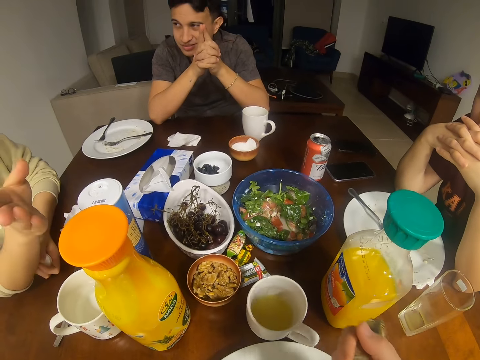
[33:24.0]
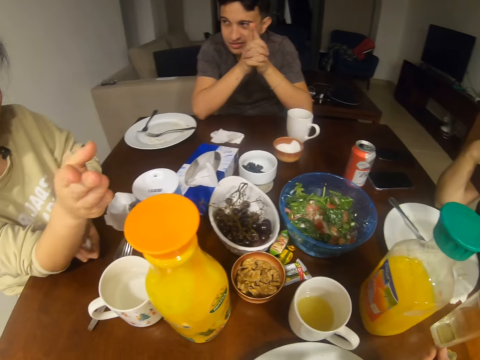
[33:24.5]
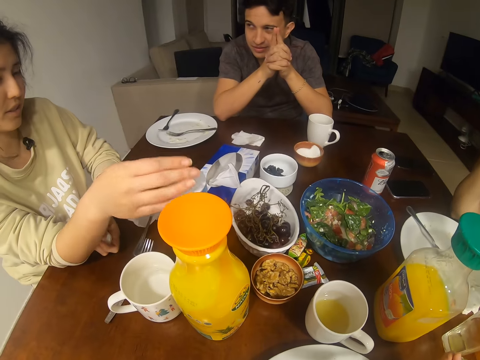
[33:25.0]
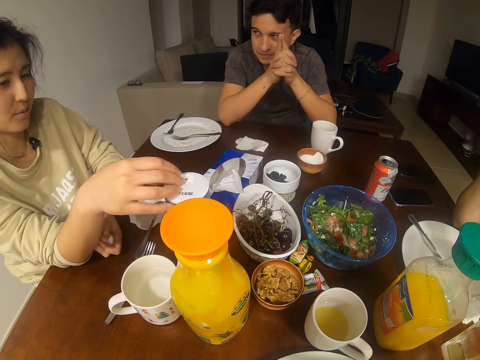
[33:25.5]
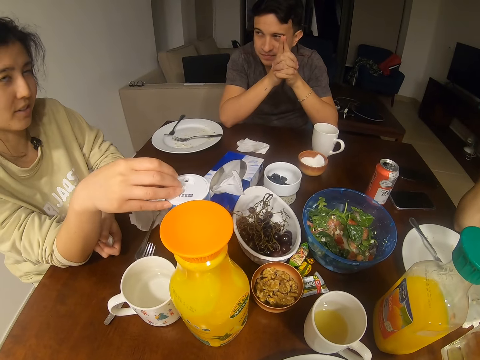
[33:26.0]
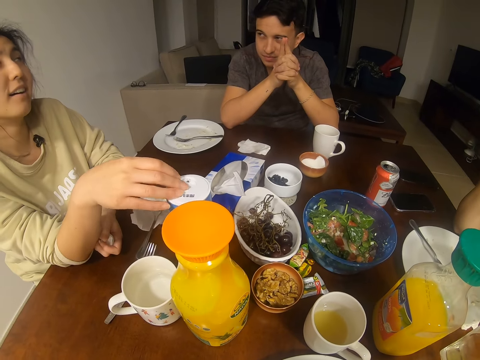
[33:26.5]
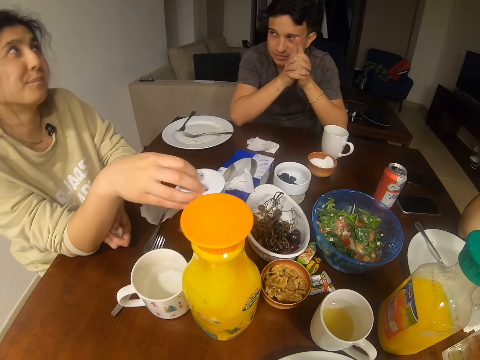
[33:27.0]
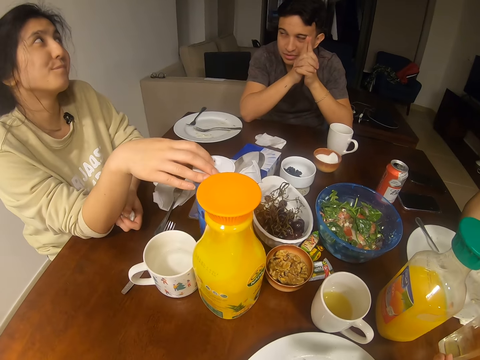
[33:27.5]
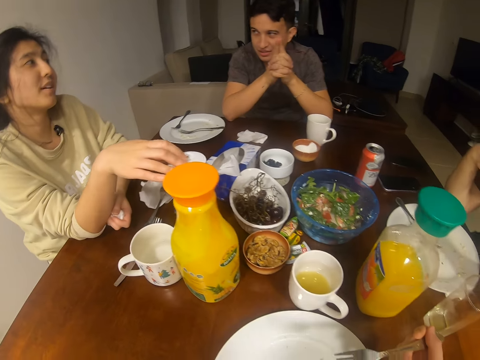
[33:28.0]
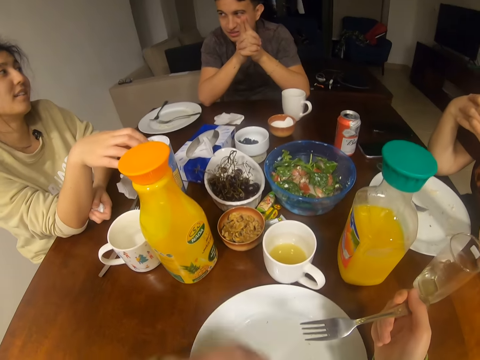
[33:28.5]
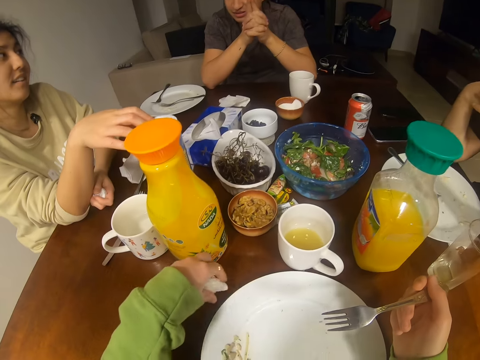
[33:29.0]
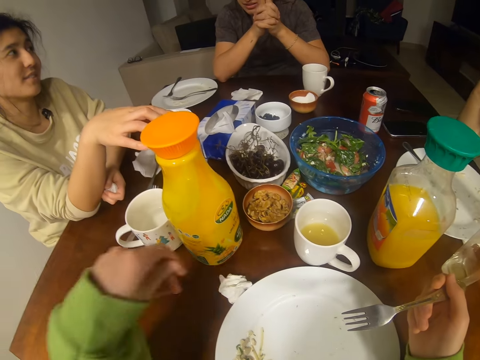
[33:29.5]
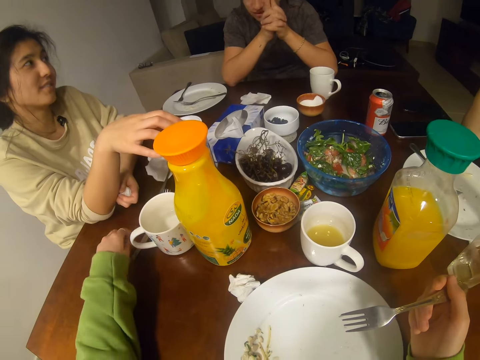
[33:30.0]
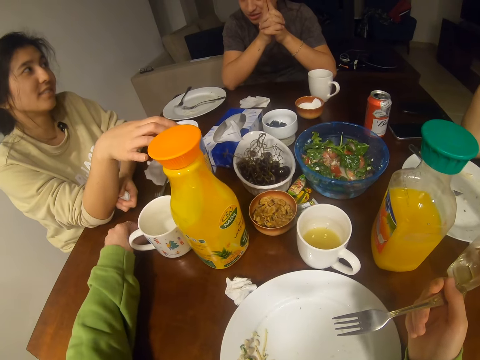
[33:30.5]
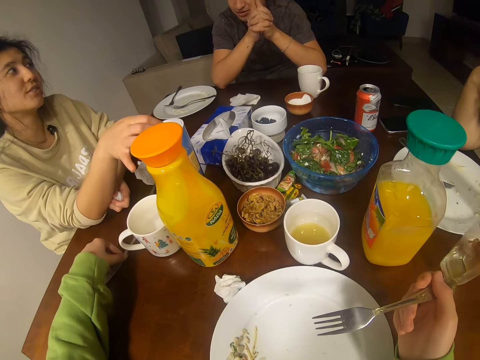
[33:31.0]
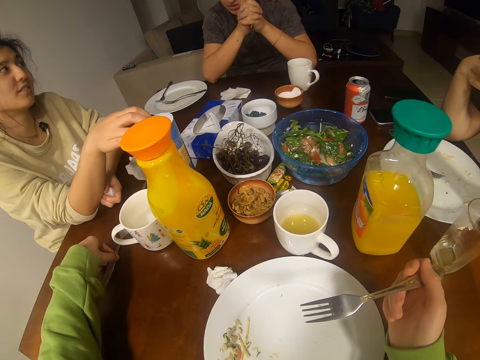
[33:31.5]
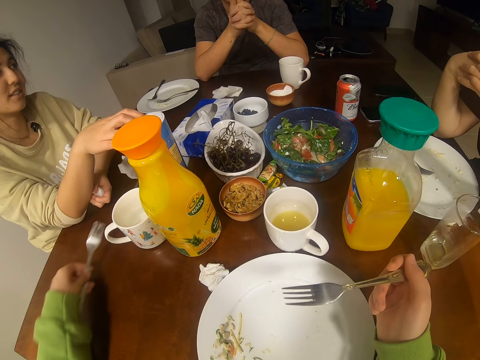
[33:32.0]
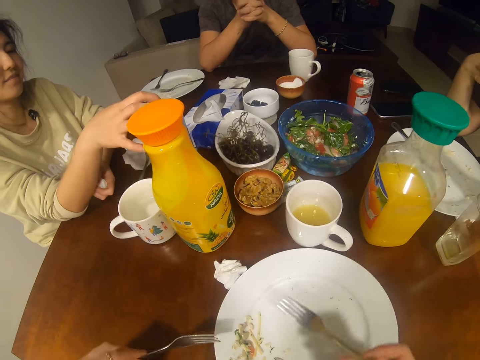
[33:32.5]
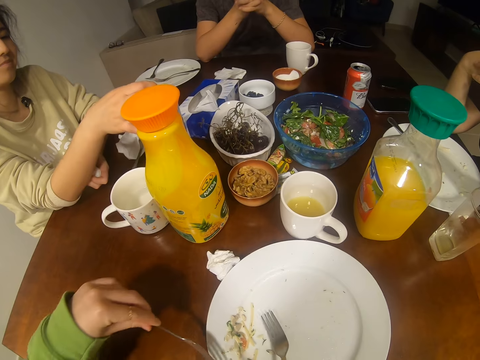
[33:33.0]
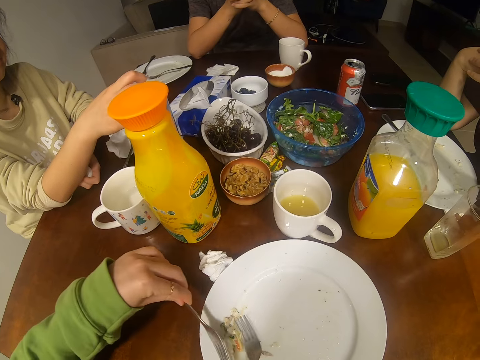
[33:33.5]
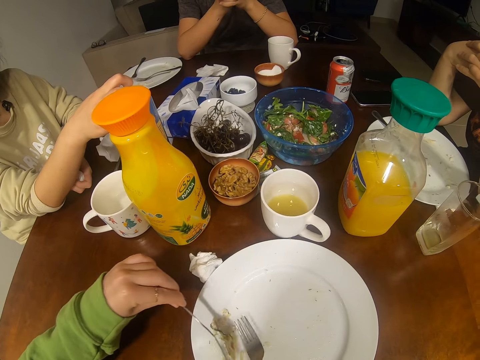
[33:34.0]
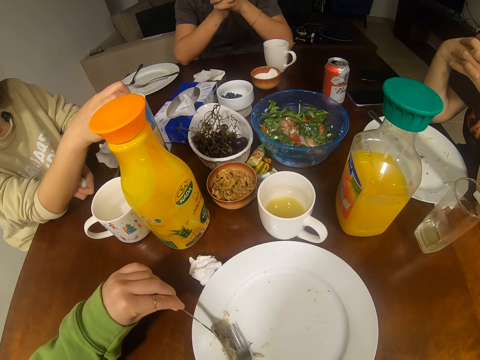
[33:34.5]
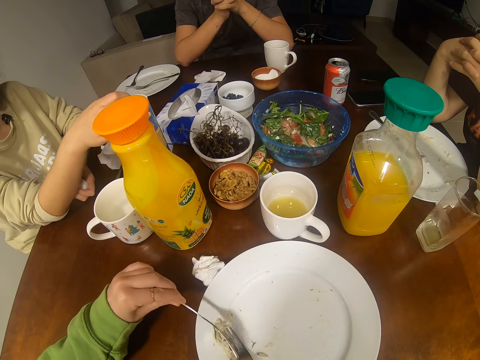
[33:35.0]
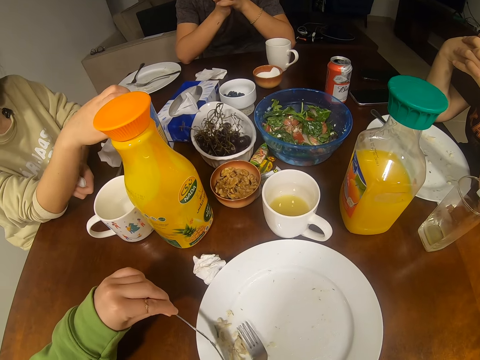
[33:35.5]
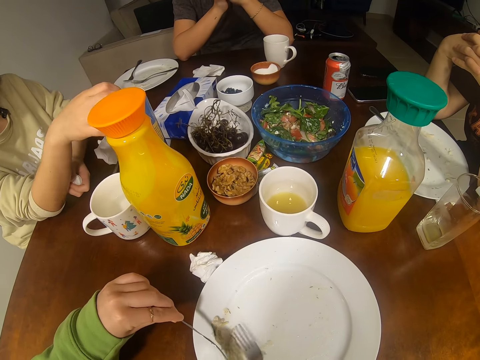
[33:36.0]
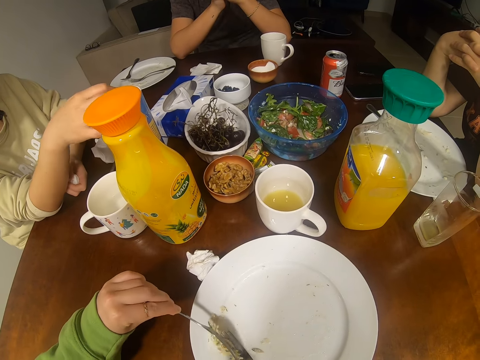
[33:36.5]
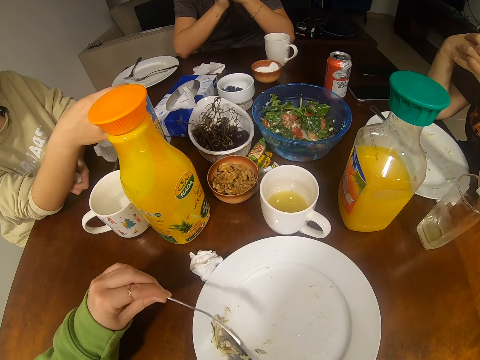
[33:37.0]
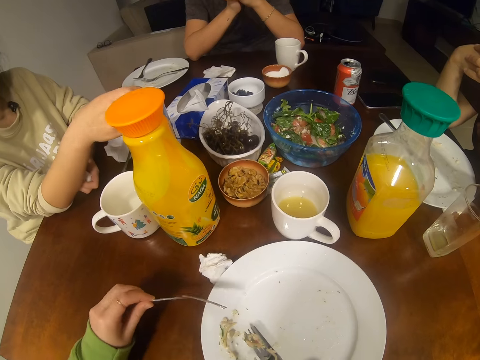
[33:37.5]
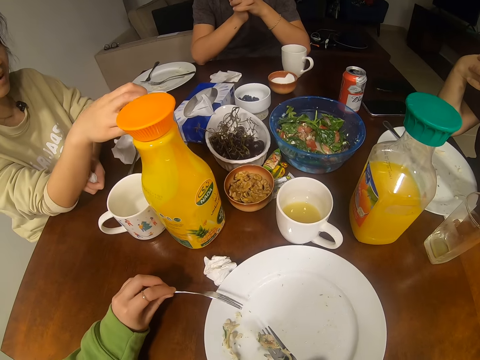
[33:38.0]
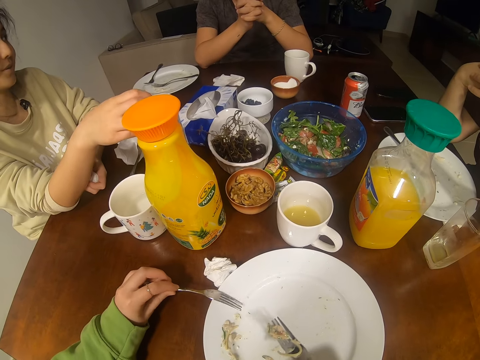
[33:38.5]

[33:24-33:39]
A woman converses with the camera wearer, another woman and a man. The man talks to the camera wearer. The camera wearer places a serviette on the table. They pick up a fork. The woman converses with the camera wearer, the other woman and the man. The camera wearer holds the fork.

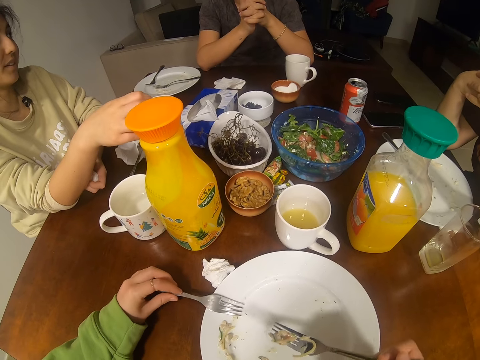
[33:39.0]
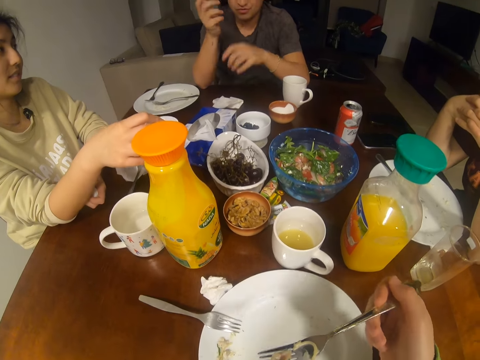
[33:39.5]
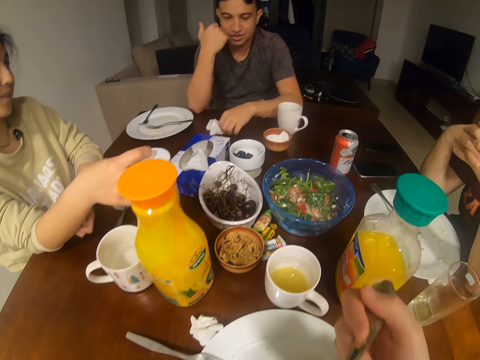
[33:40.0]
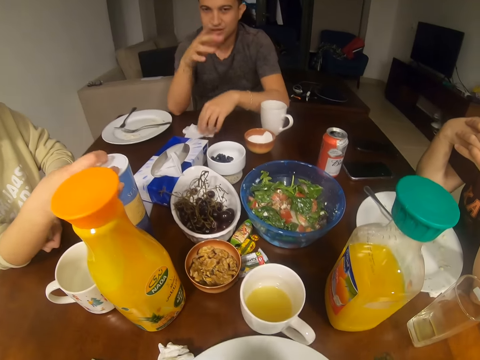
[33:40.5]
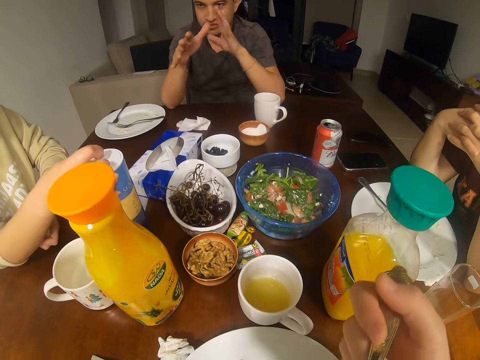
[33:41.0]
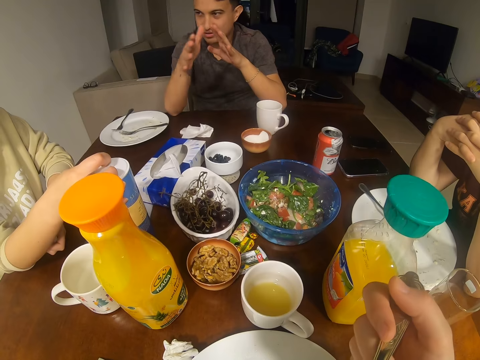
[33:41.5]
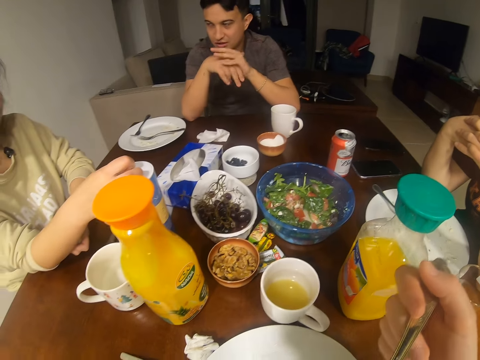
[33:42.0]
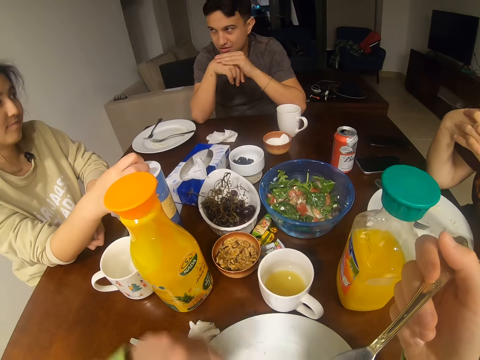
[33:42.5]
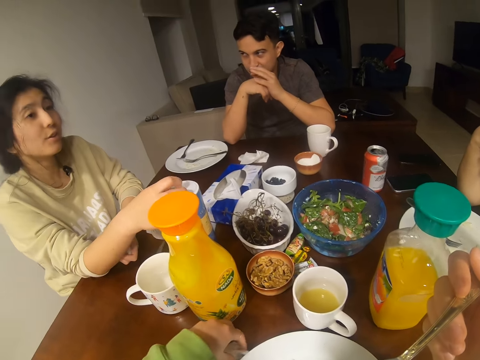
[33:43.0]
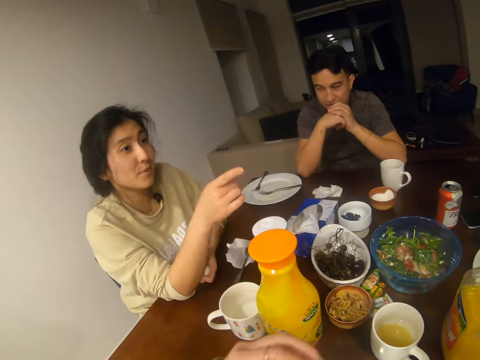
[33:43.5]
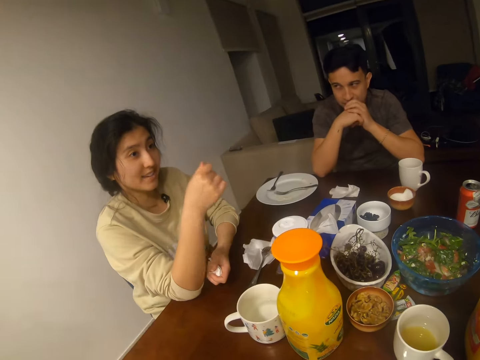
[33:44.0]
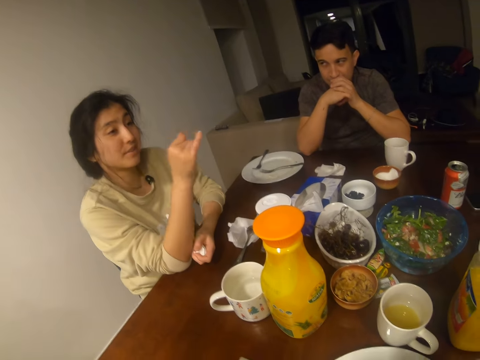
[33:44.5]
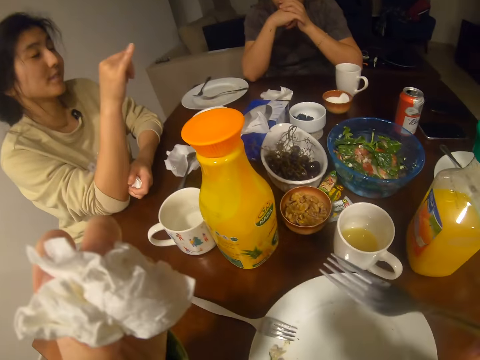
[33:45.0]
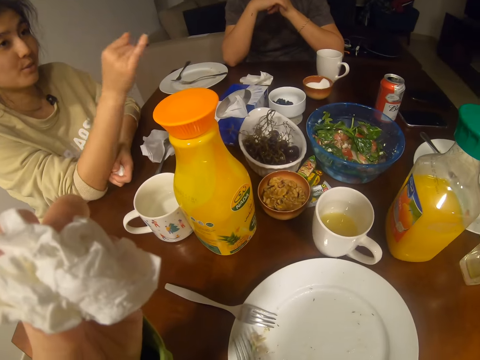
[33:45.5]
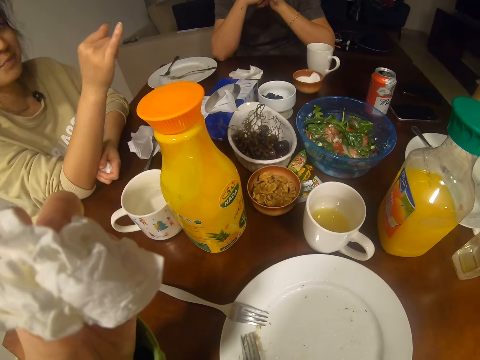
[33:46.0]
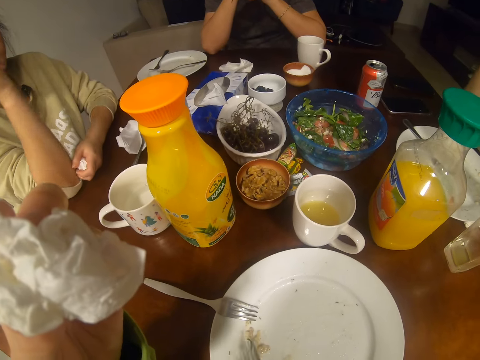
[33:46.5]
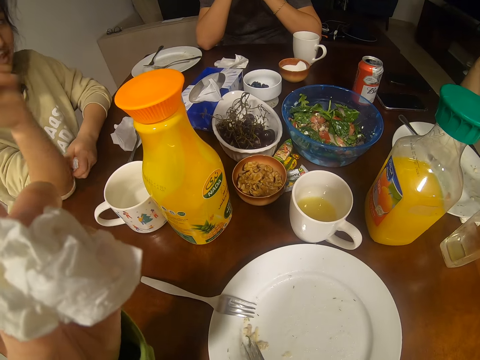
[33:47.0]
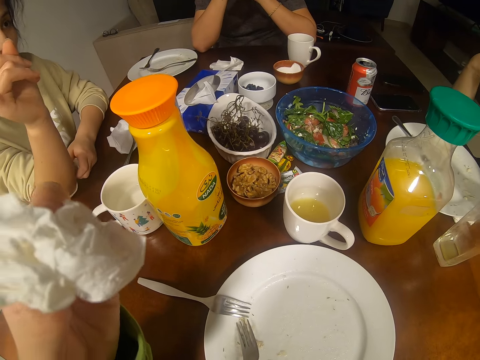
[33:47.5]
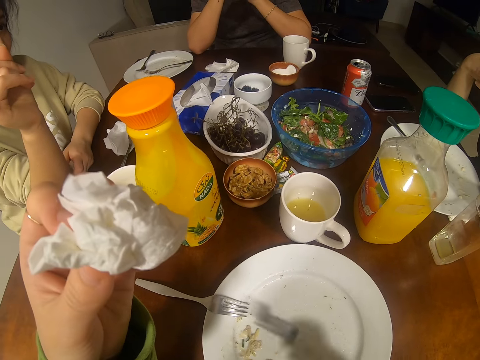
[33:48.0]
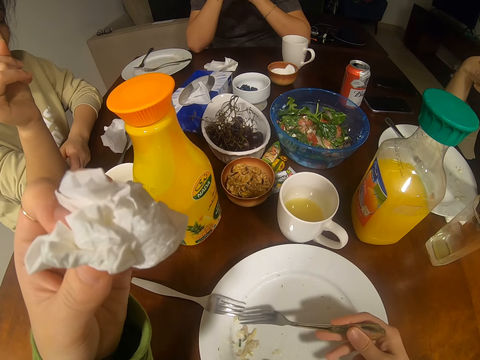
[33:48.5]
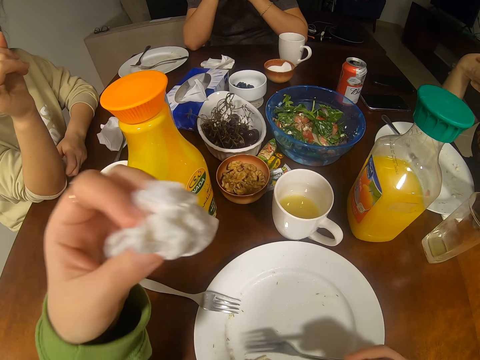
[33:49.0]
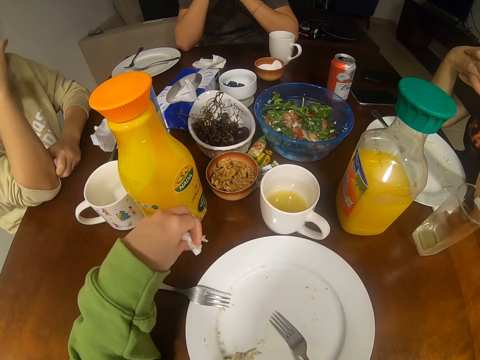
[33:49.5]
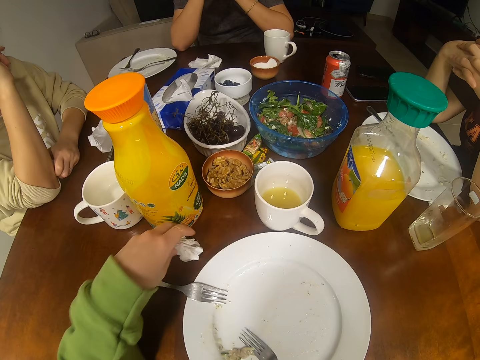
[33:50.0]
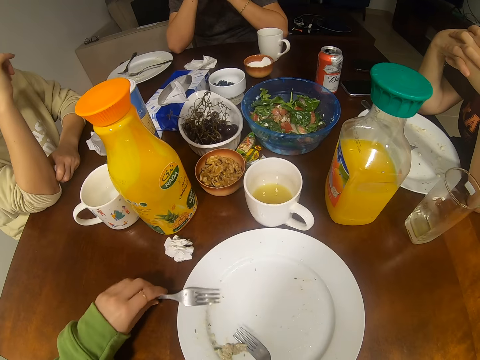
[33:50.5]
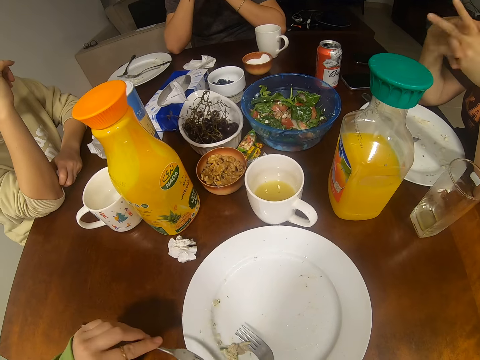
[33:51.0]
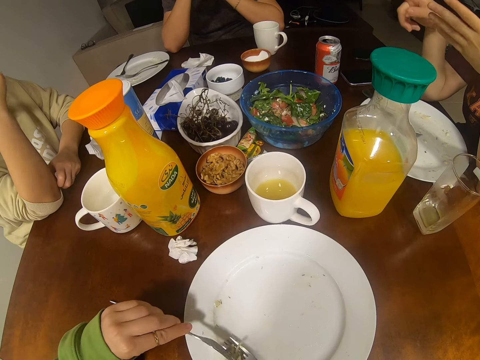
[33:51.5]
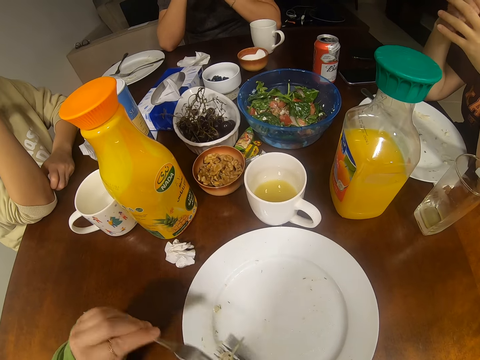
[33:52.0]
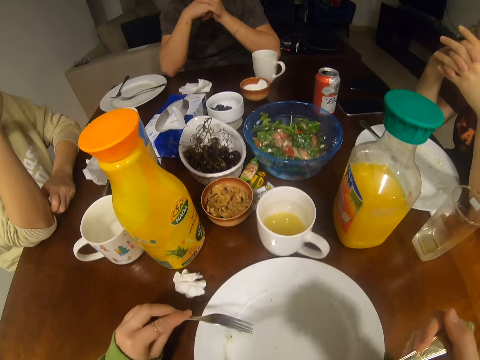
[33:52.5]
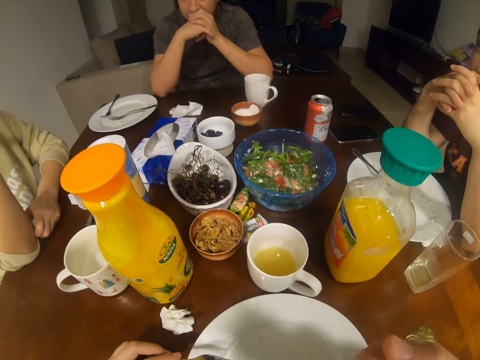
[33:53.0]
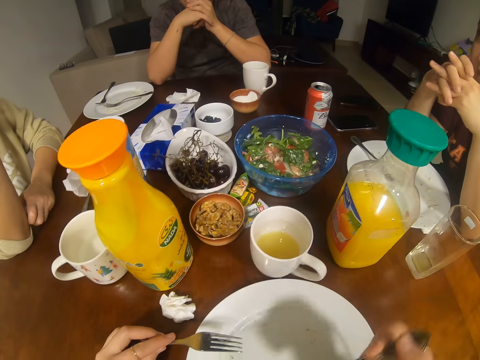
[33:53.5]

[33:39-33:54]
A man converses with the camera wearer, a woman and another woman. The man looks at the camera wearer. The camera wearer eats the spaghetti. They pick up a serviette. A girl talks to another girl. The woman converses with the camera wearer, the other woman and the man. The camera wearer places the serviette on the table and picks up a fork.
